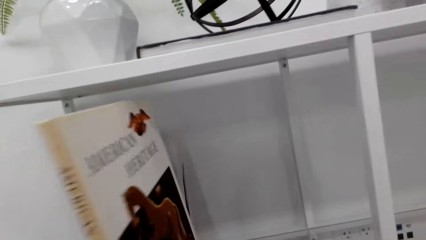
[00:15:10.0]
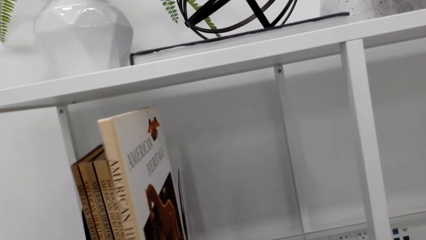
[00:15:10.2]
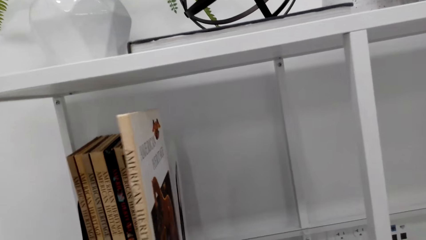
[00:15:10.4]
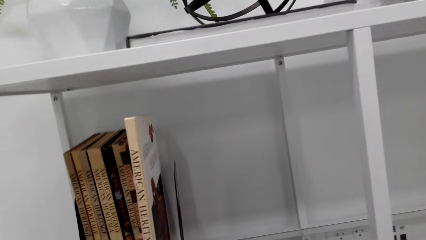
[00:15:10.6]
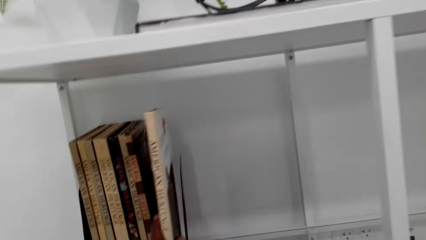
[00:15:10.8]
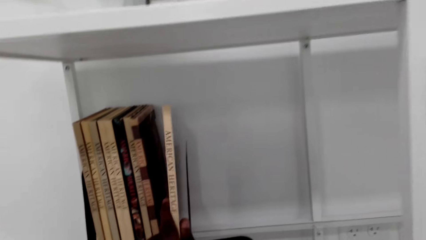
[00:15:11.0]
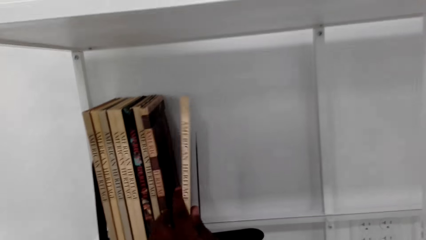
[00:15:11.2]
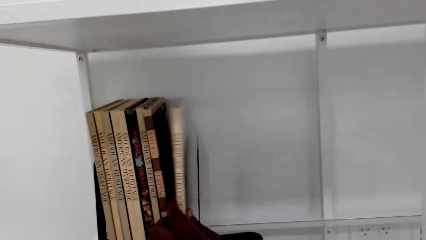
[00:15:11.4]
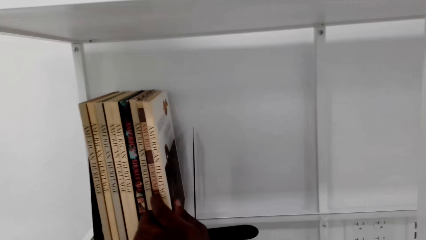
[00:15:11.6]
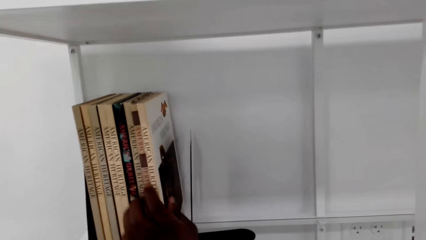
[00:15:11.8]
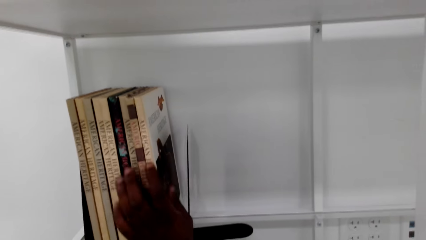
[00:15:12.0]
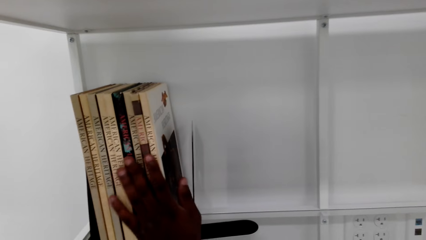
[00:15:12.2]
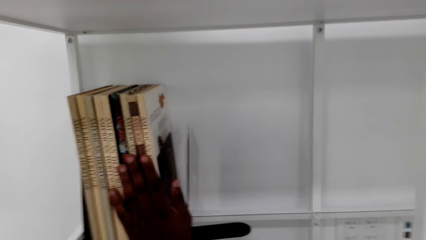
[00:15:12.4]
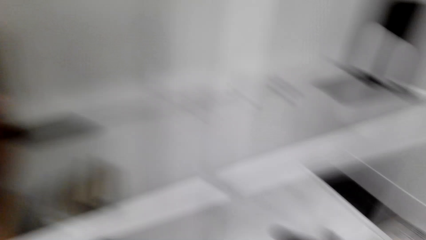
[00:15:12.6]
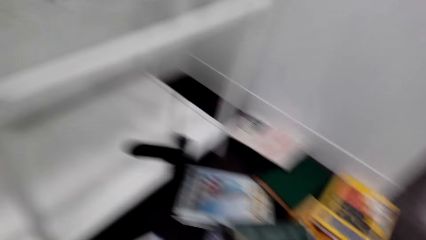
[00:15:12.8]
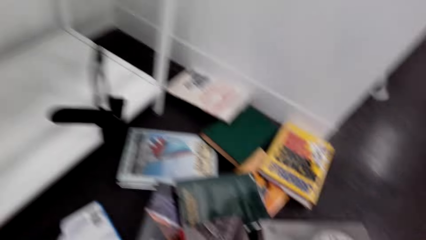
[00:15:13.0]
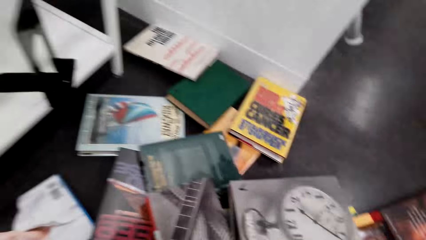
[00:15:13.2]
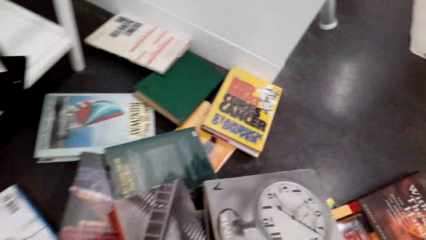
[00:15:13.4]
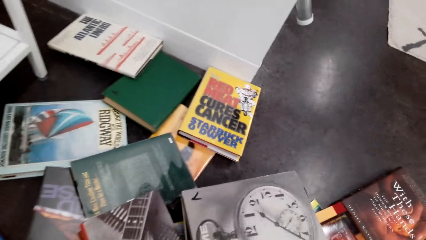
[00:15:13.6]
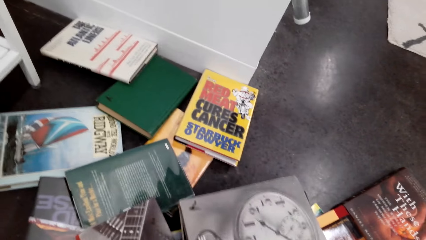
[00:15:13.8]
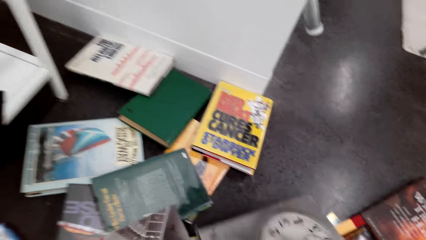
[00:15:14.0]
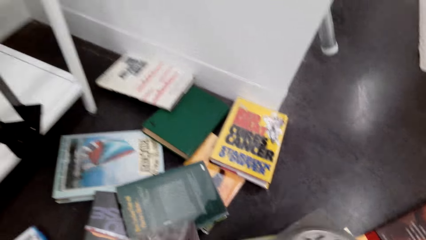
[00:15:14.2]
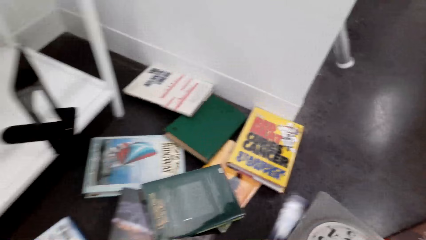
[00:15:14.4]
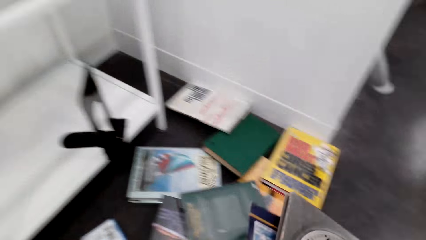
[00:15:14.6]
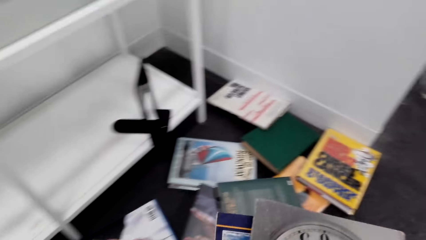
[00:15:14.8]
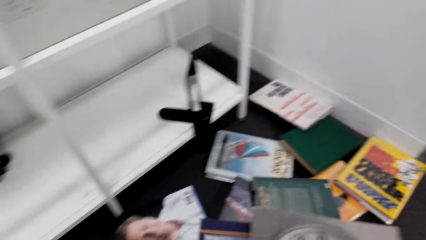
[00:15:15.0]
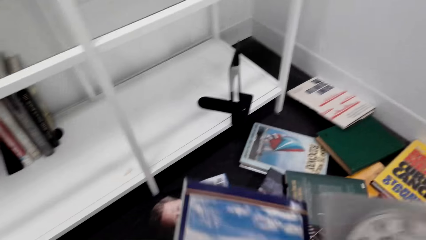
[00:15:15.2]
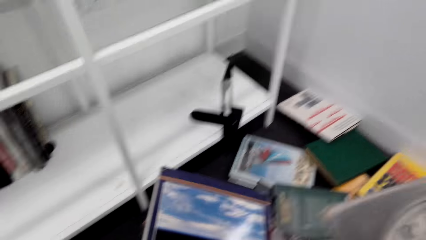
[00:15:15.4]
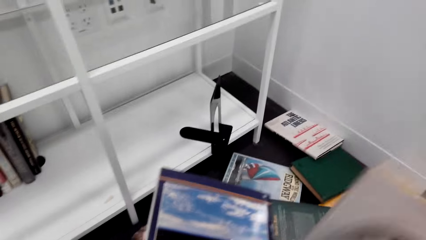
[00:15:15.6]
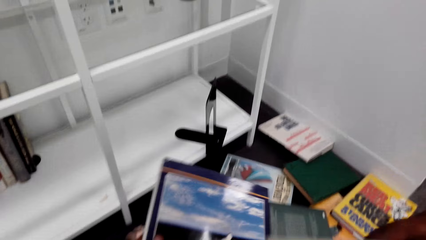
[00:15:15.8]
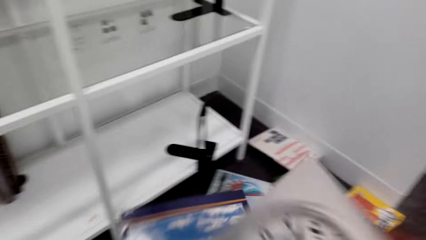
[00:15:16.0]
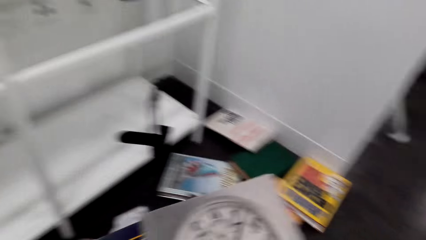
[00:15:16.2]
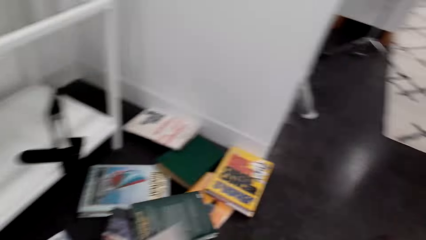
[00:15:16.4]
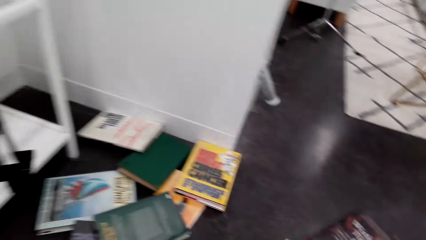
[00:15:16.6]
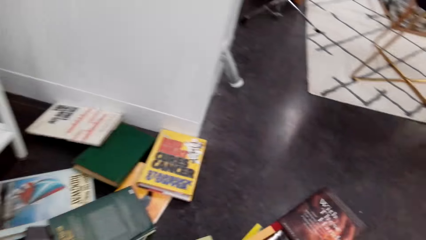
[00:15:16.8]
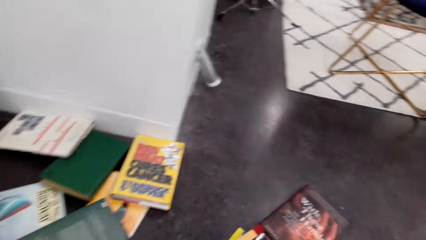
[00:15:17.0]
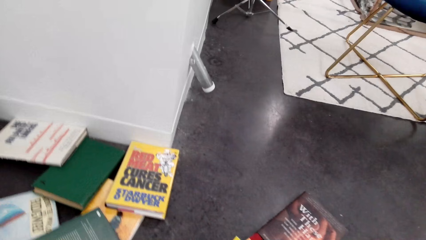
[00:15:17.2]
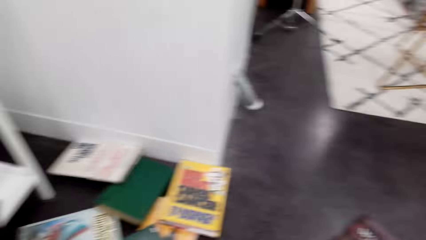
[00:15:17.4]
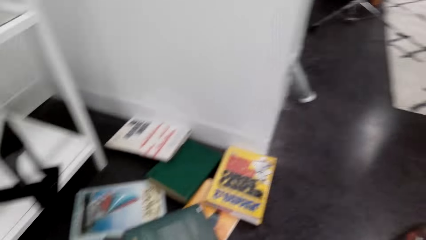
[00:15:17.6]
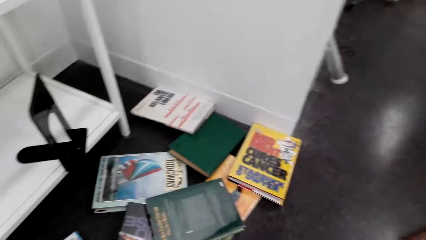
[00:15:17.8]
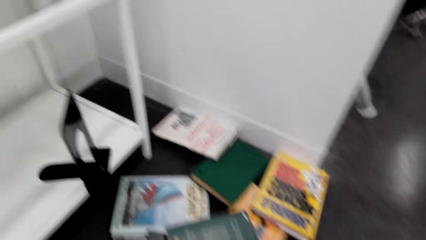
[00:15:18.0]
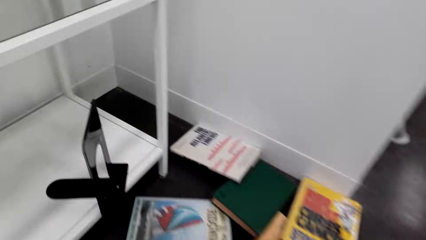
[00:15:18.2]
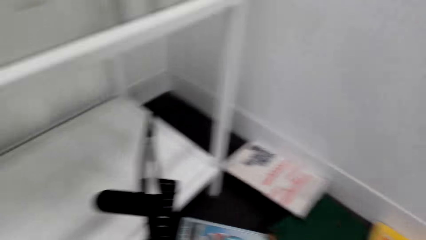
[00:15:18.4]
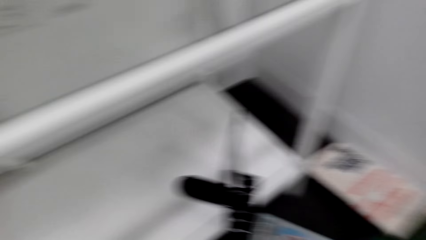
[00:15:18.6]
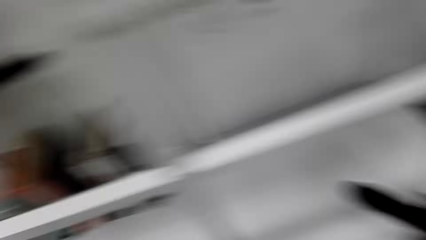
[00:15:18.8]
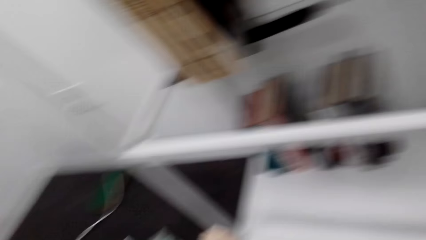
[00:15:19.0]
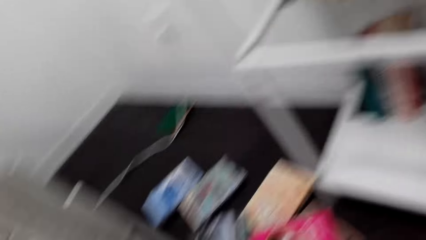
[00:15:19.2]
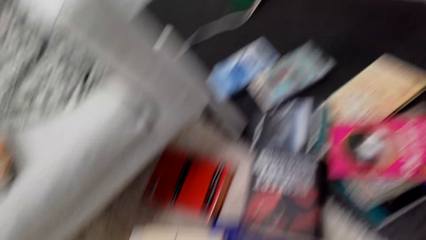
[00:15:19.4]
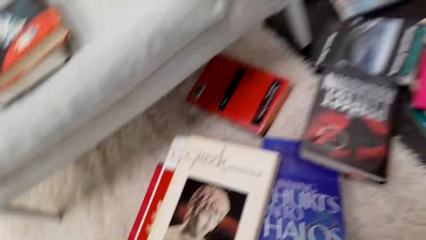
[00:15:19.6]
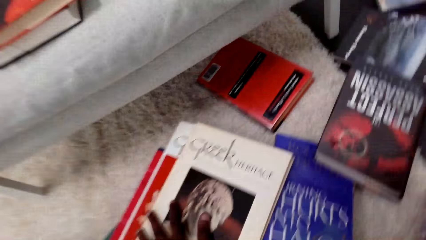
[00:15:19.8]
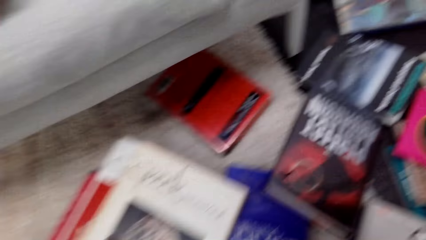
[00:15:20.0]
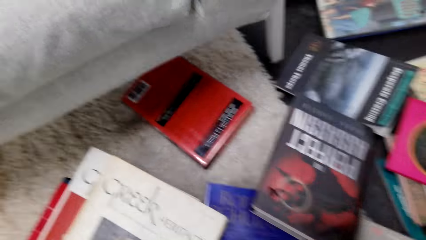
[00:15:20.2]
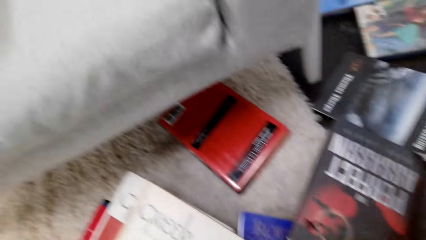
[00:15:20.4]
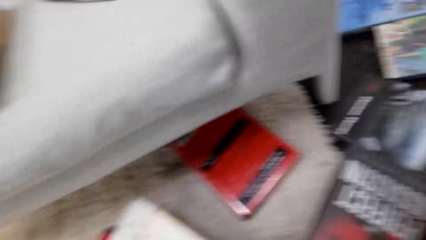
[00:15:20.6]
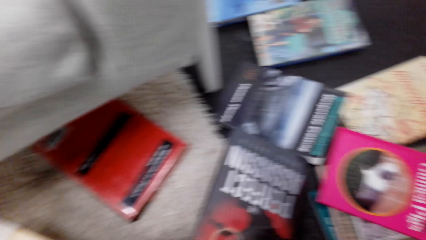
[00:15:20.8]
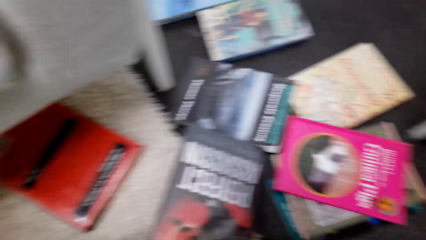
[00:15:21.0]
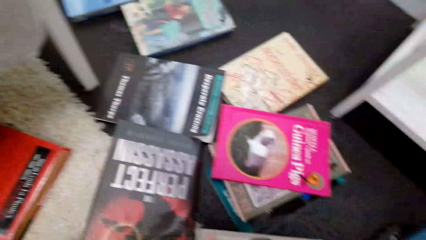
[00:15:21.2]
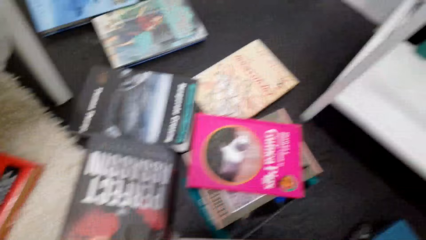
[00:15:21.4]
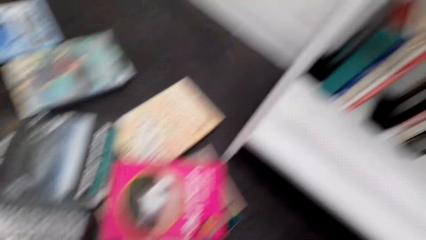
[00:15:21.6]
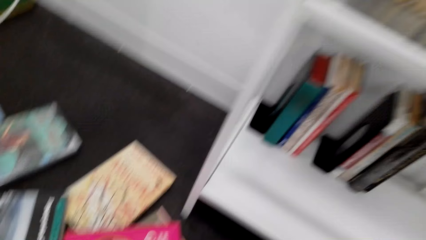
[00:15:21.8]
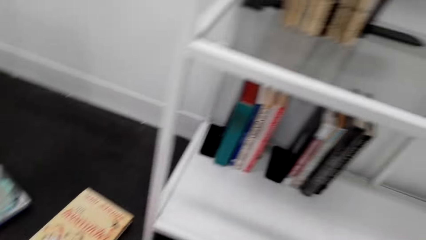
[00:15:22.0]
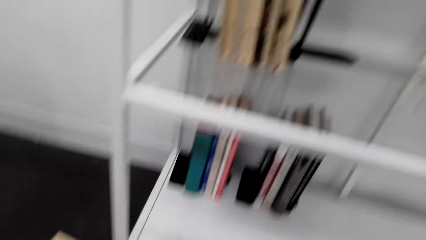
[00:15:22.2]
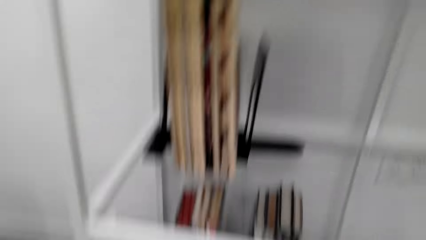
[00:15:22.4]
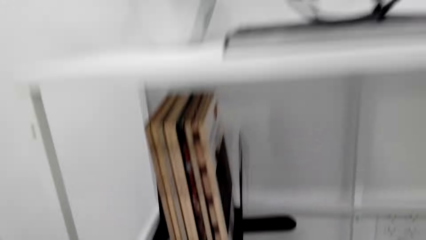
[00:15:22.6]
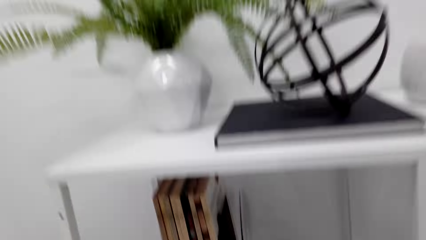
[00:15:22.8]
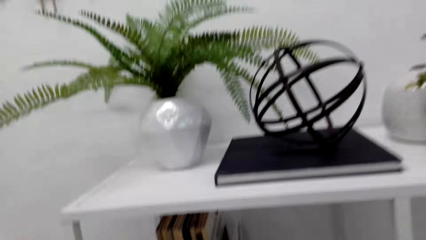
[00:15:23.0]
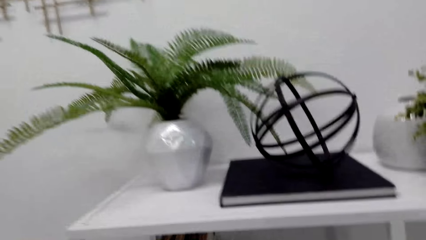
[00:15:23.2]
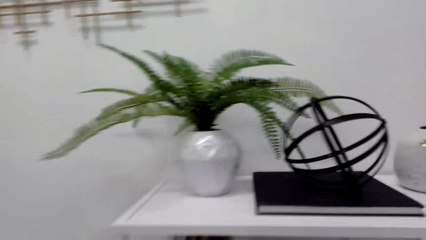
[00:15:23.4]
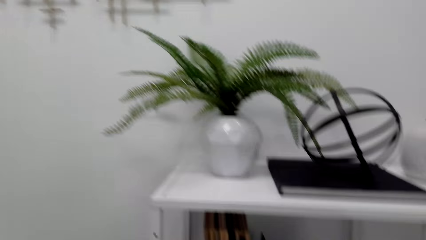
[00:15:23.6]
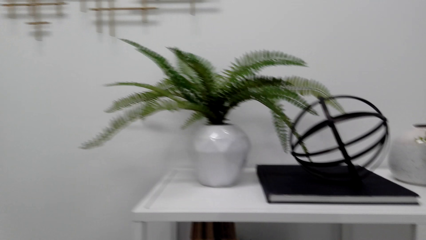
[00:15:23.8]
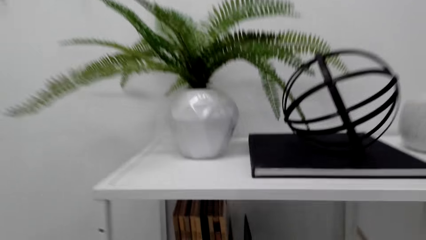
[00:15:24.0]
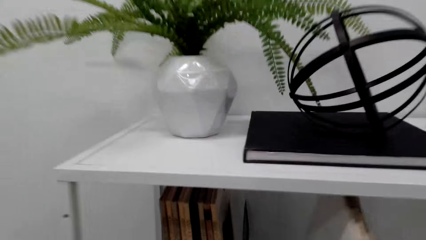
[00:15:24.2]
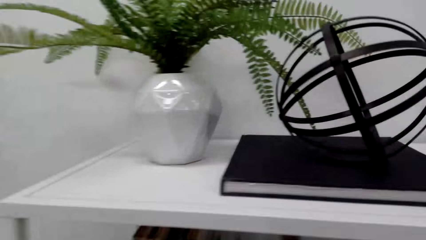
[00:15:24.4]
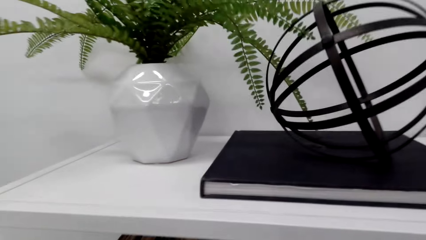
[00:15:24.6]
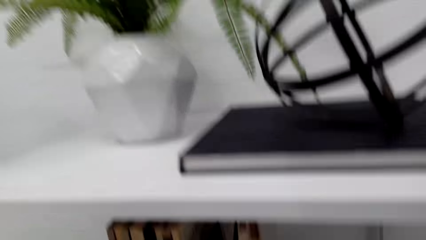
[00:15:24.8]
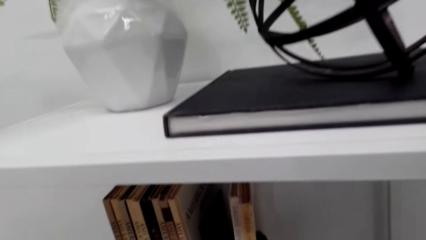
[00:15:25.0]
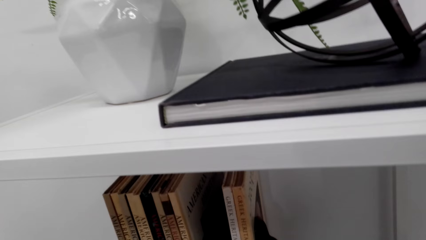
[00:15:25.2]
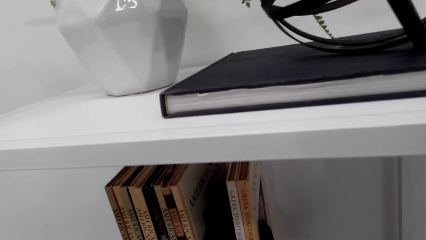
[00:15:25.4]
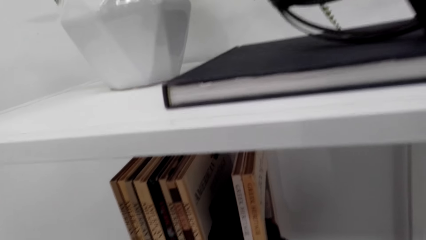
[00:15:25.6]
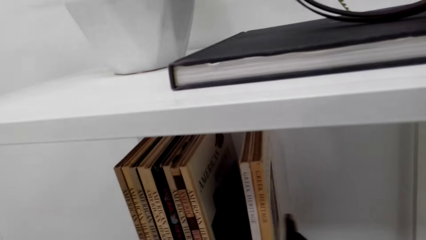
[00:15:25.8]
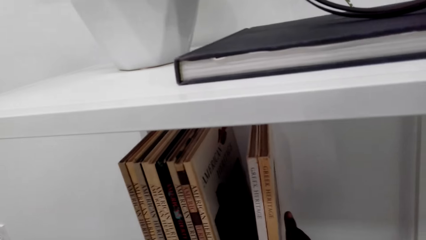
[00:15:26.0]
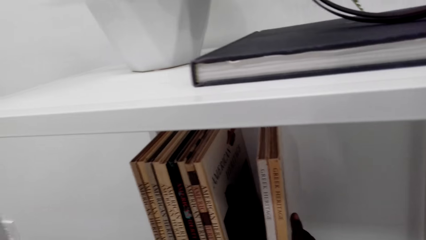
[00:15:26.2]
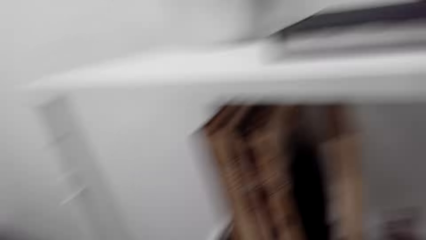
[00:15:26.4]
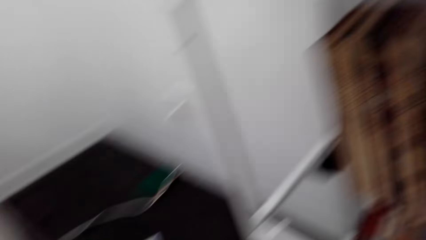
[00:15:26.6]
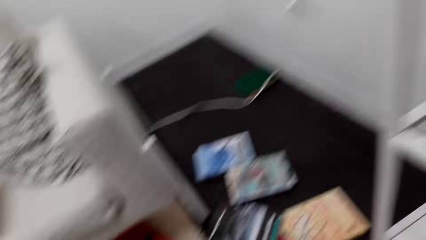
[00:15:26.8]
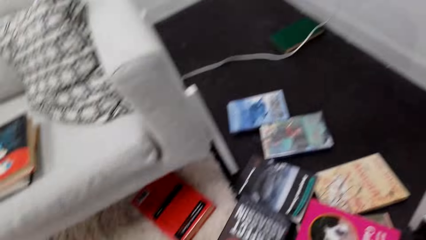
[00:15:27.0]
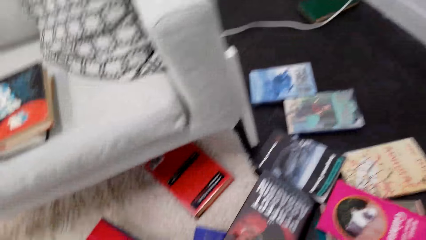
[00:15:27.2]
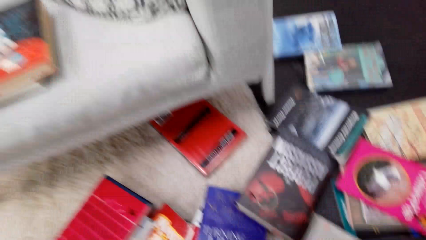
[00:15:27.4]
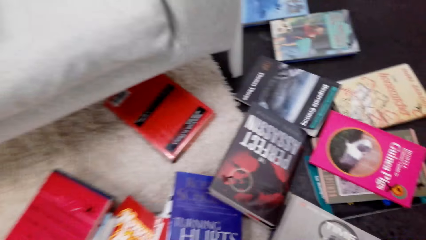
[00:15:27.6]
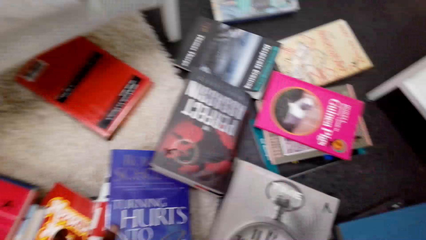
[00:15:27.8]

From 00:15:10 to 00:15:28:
The camera wearer places a book in the shelf. They pick a book from the floor. They put the books together. They pick a book from the floor. They place the books on the shelf.
